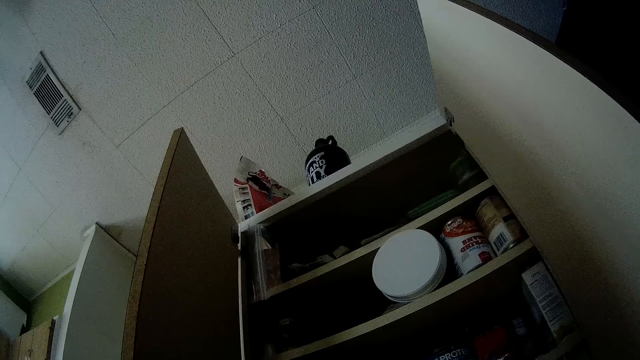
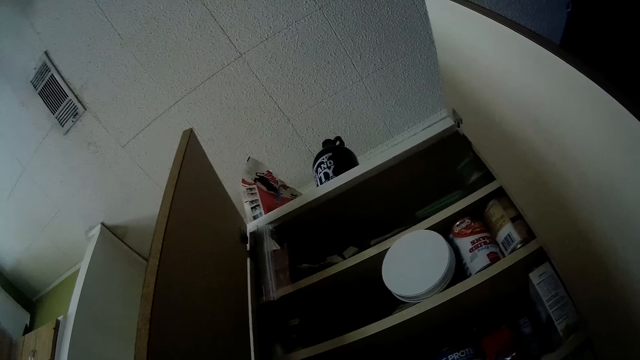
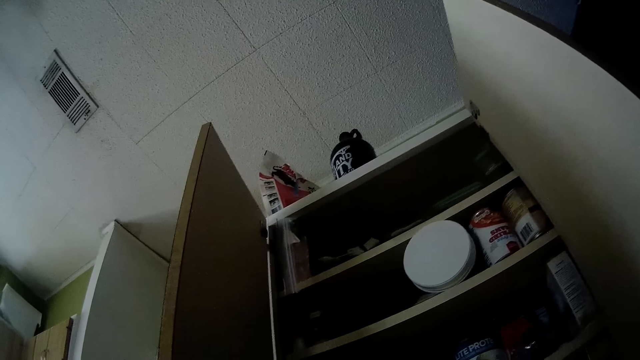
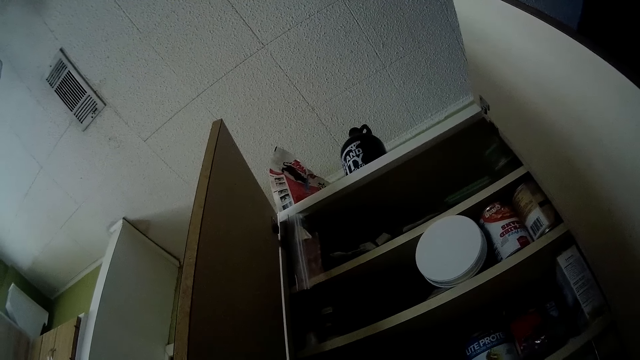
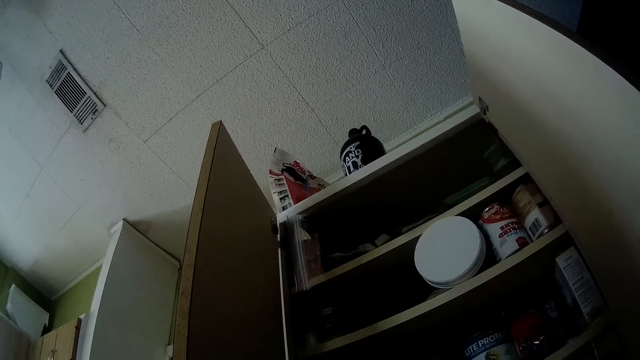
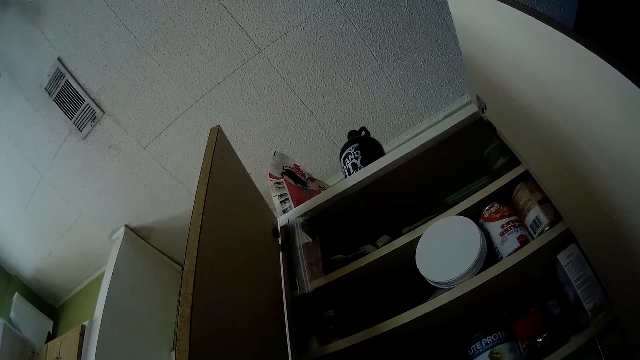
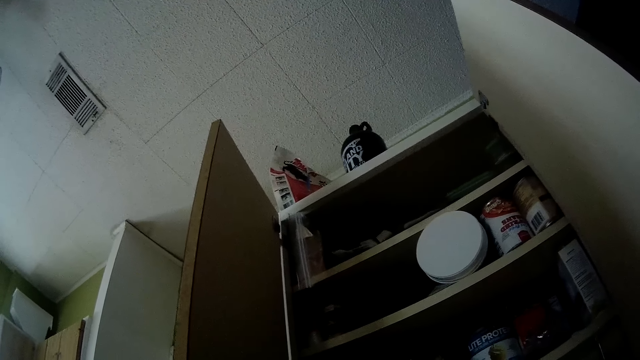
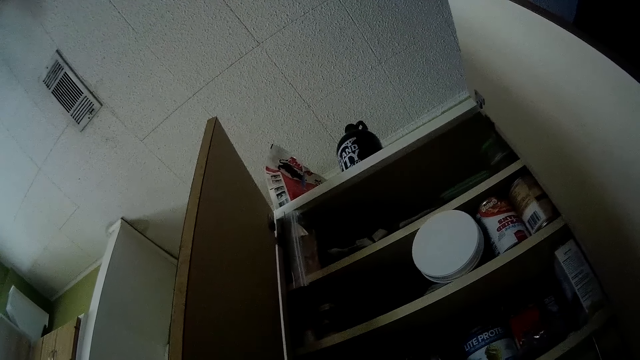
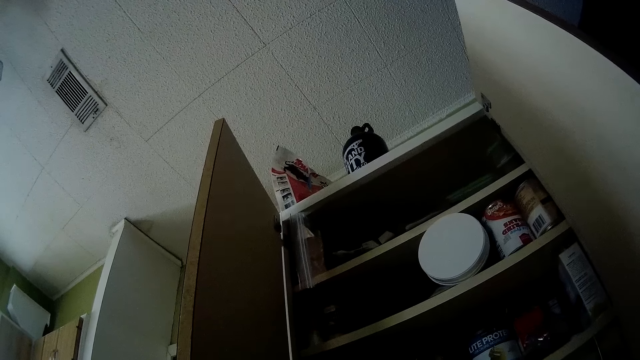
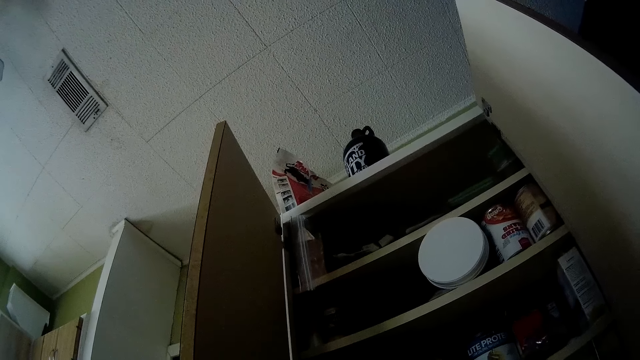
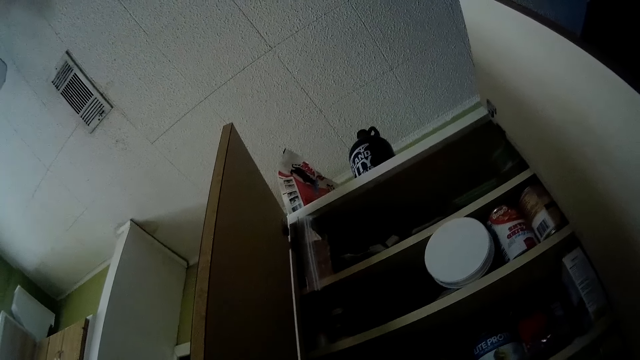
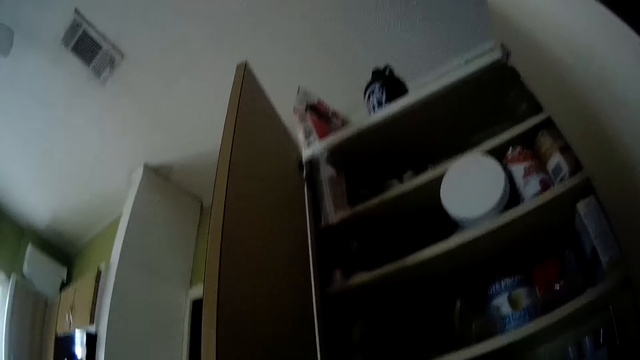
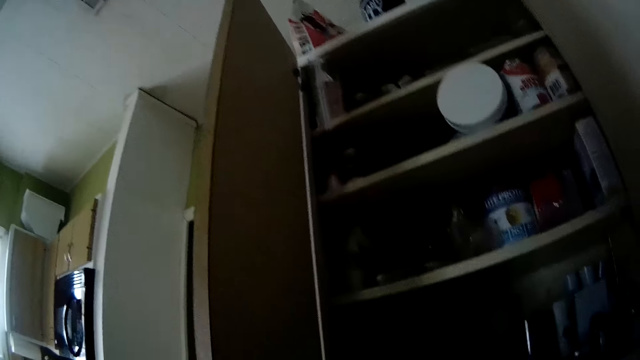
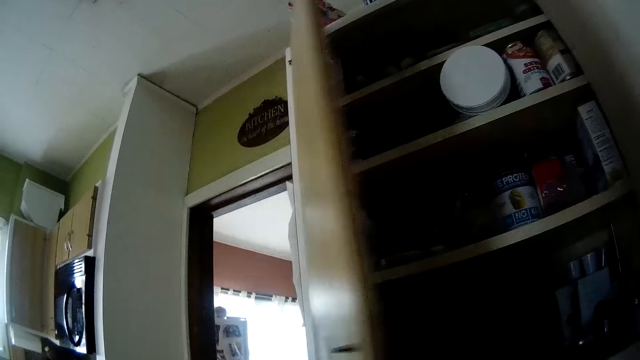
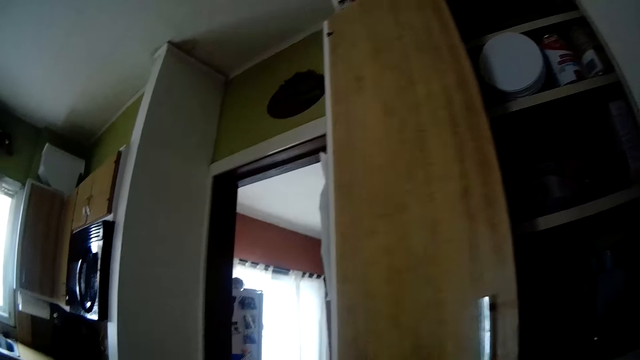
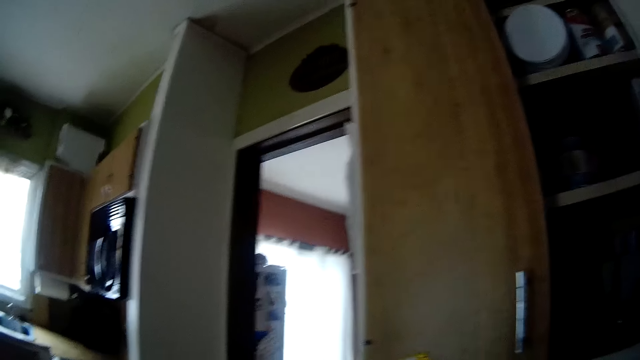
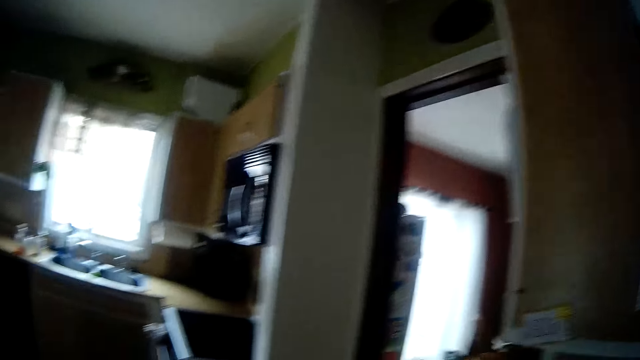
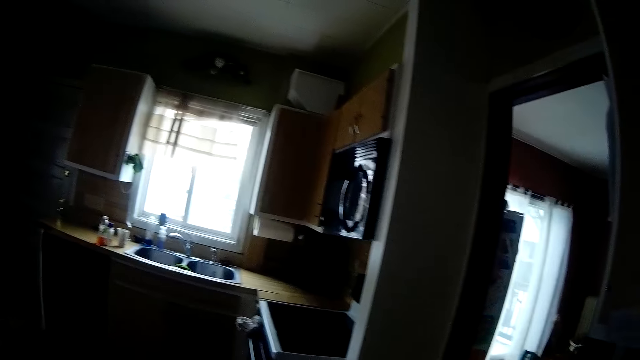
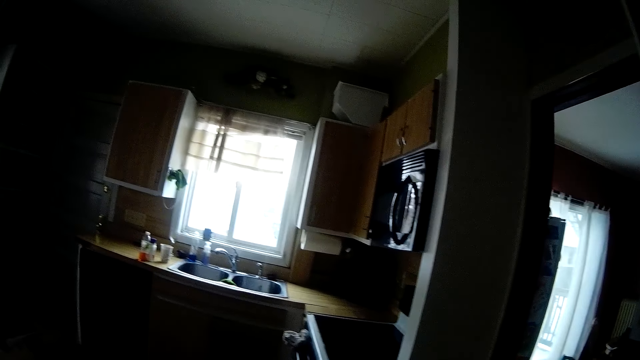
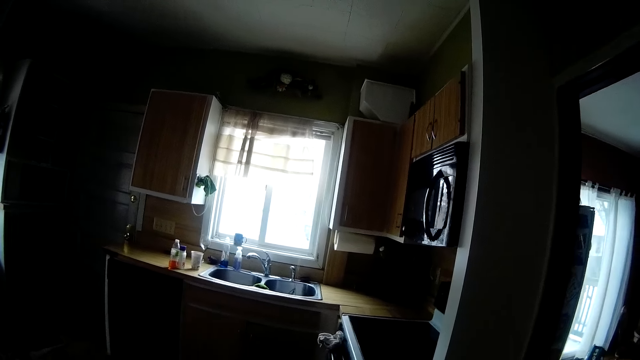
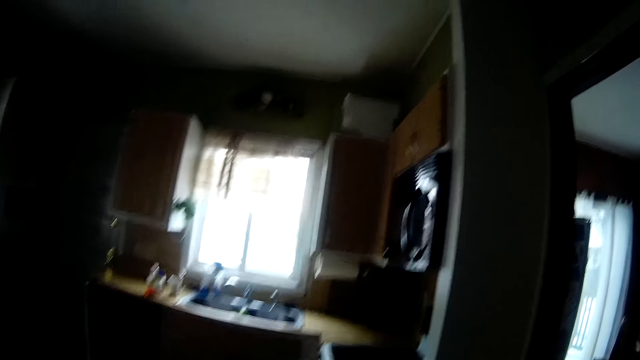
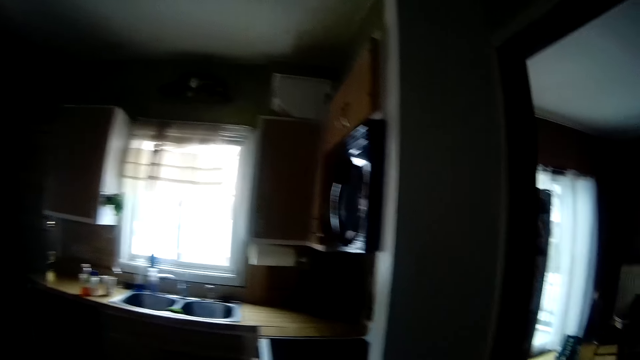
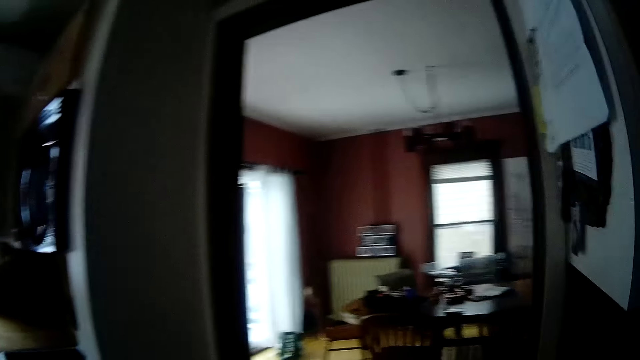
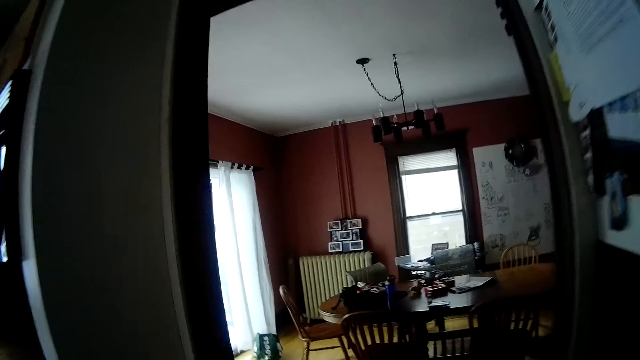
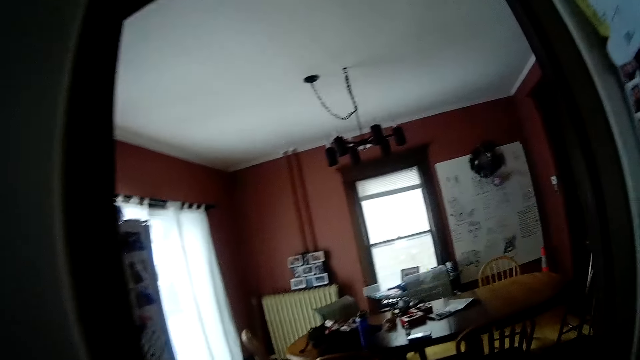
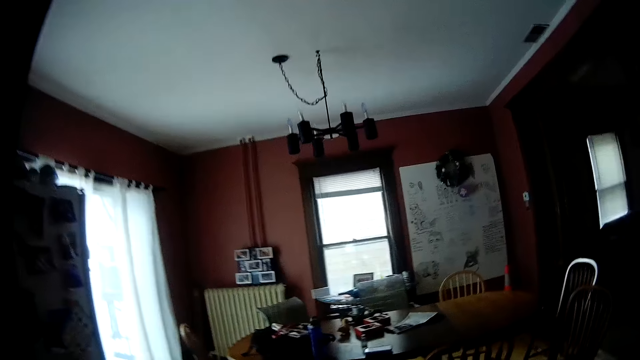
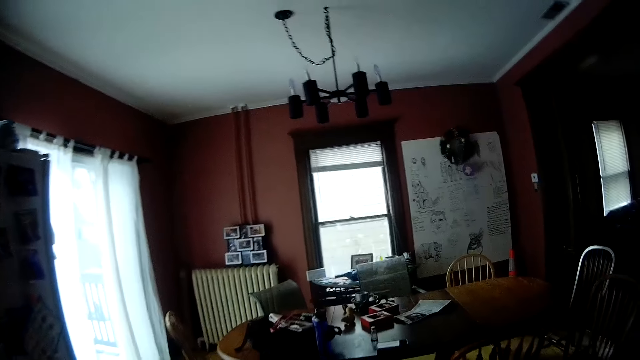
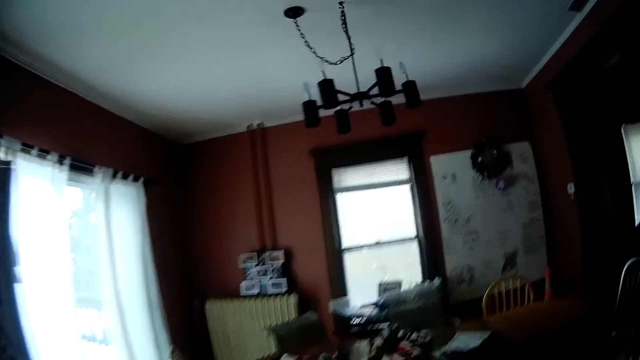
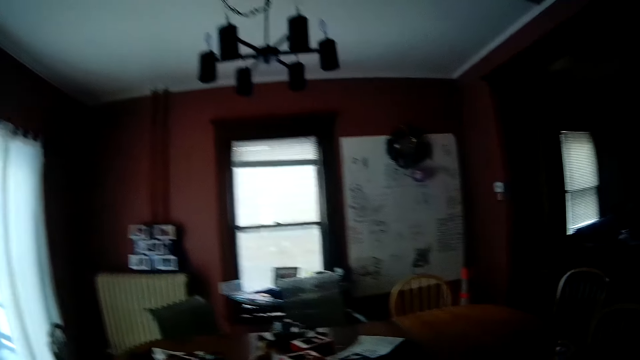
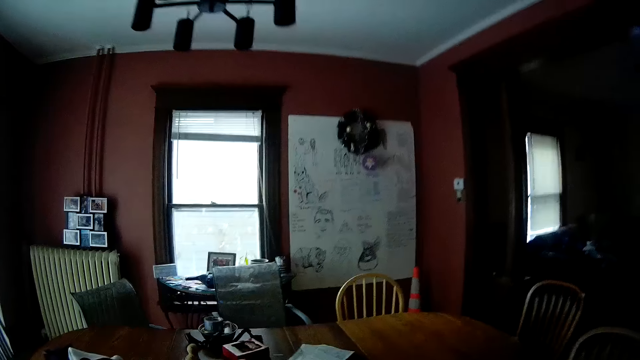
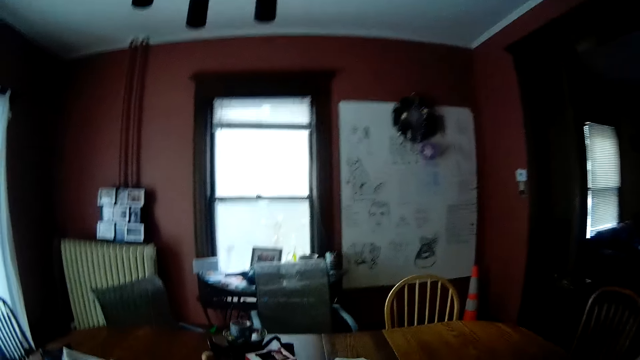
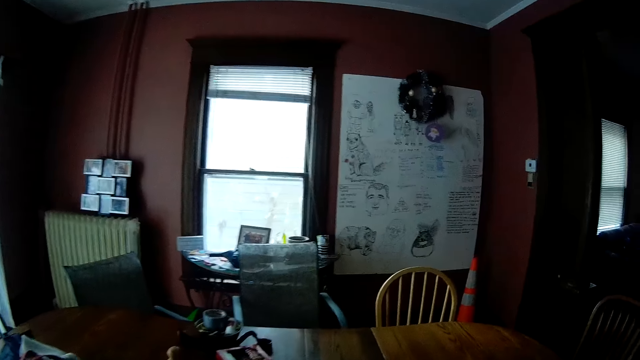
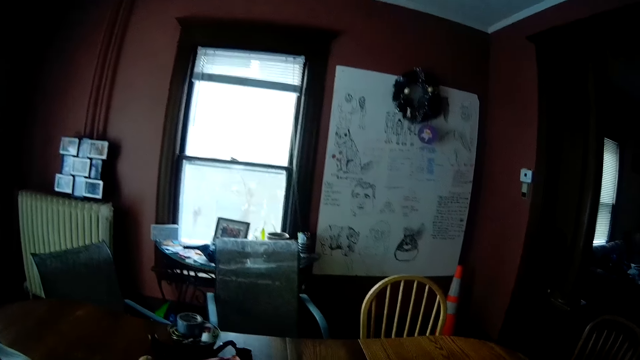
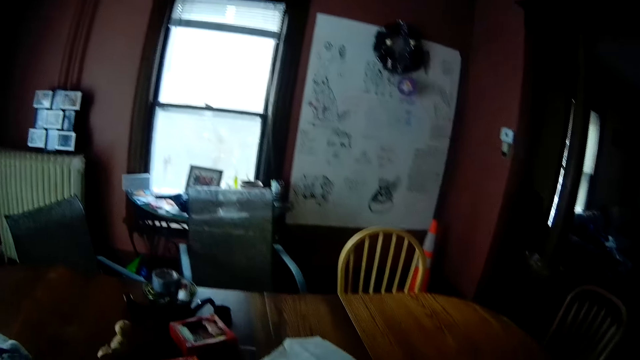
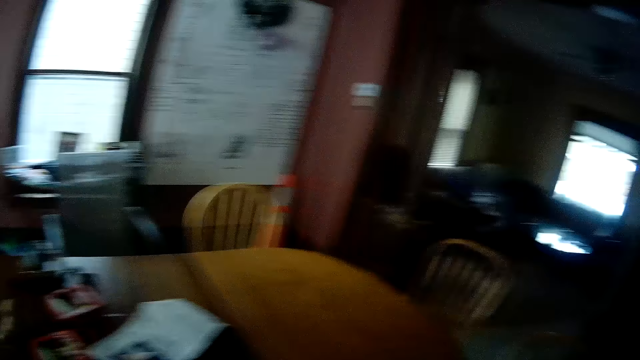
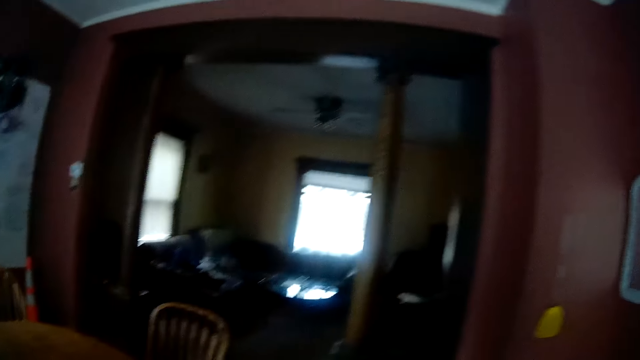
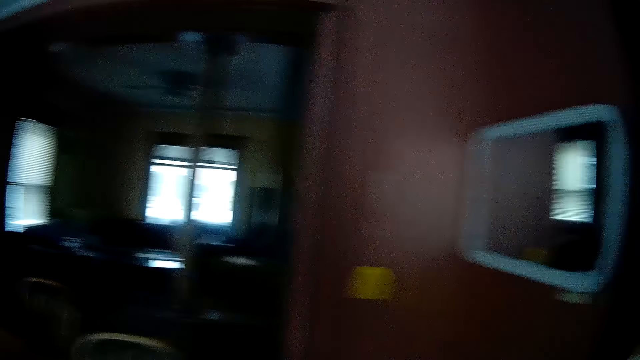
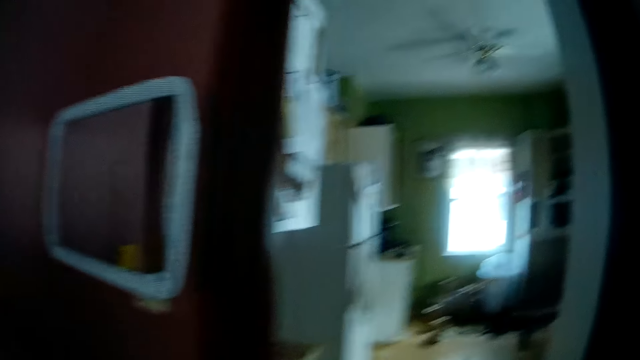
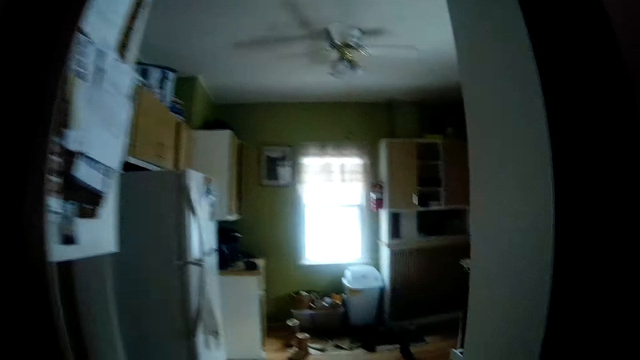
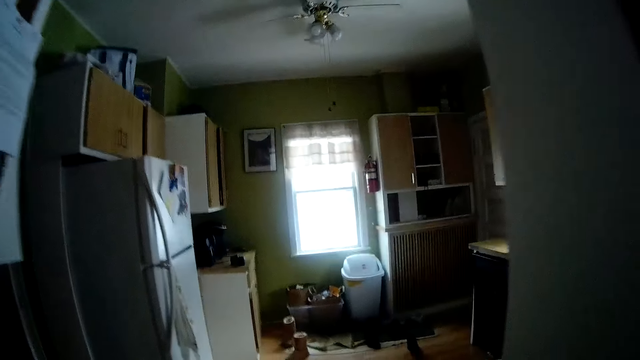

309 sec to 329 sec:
The camera wearer stares at the wardrobe. He closes a cupboard with his left hand. He walks. He walks into a dining room from the kitchen. He walks into the kitchen from the dining room.
